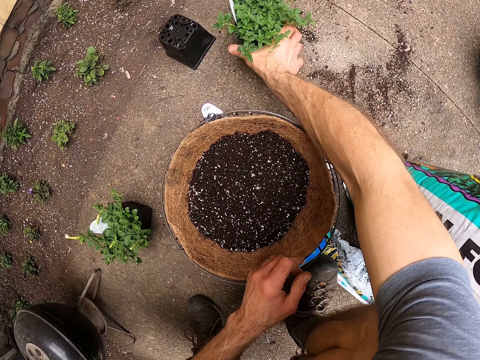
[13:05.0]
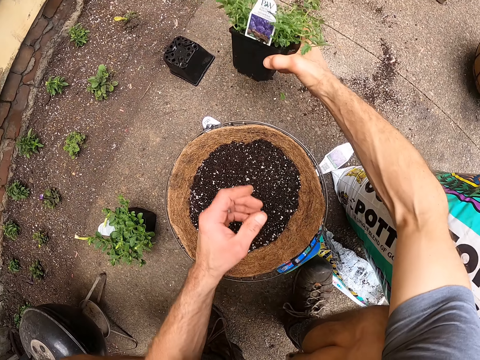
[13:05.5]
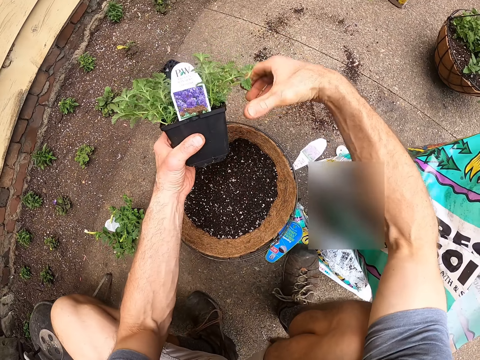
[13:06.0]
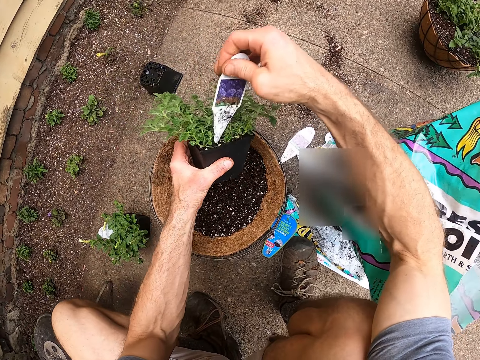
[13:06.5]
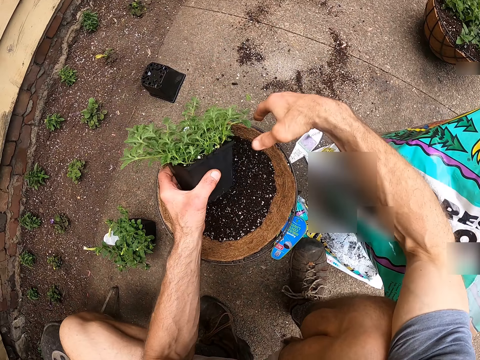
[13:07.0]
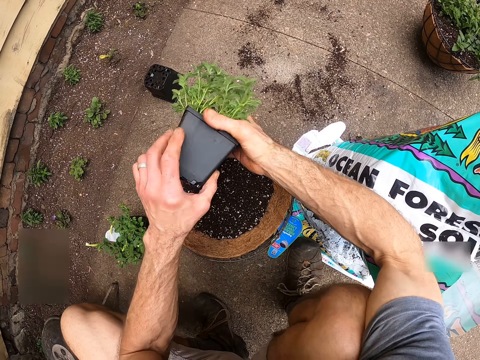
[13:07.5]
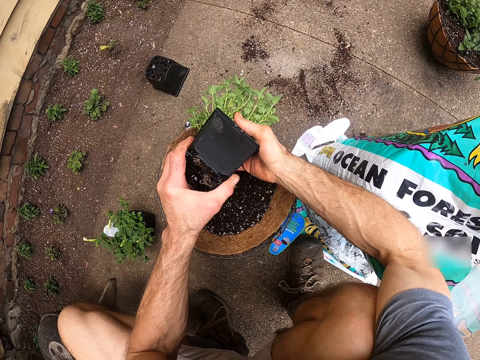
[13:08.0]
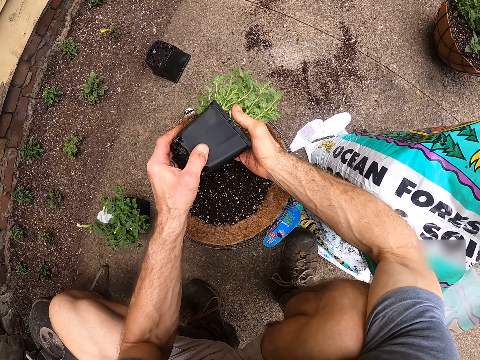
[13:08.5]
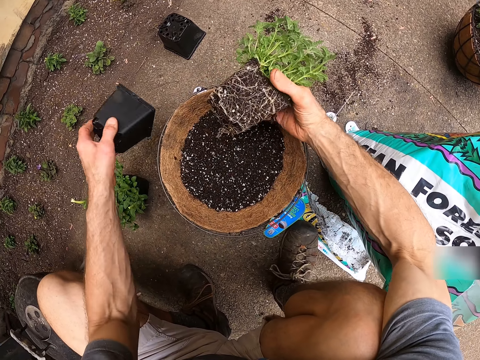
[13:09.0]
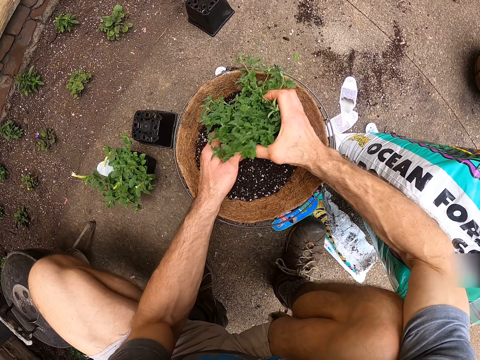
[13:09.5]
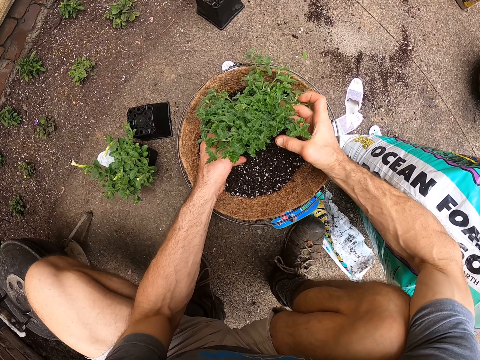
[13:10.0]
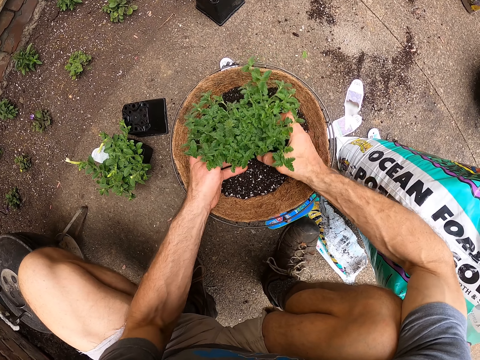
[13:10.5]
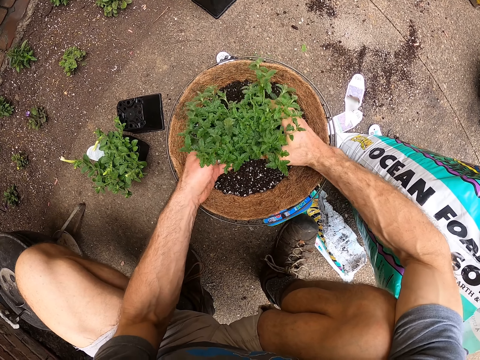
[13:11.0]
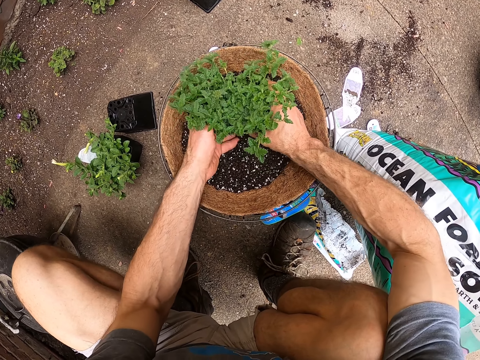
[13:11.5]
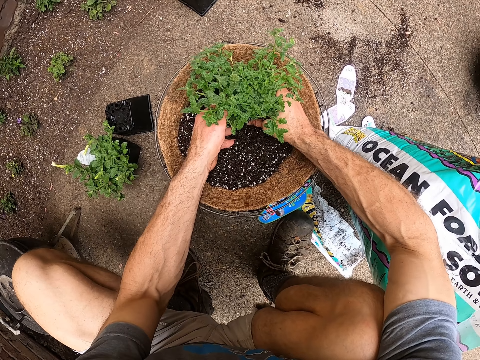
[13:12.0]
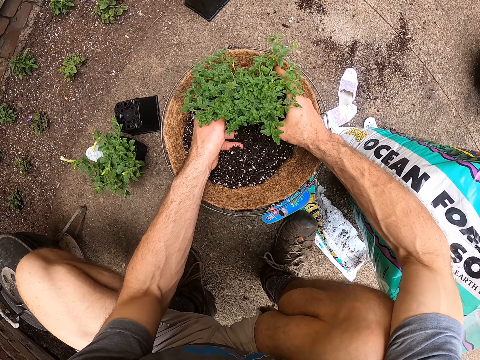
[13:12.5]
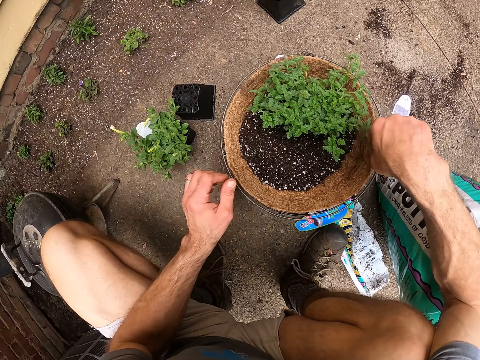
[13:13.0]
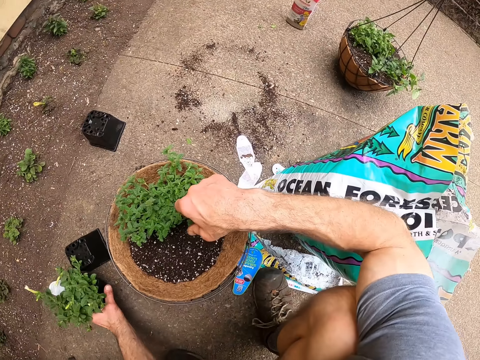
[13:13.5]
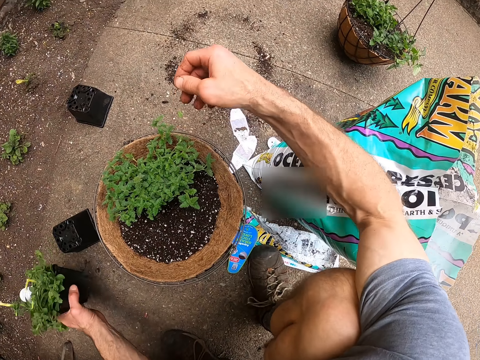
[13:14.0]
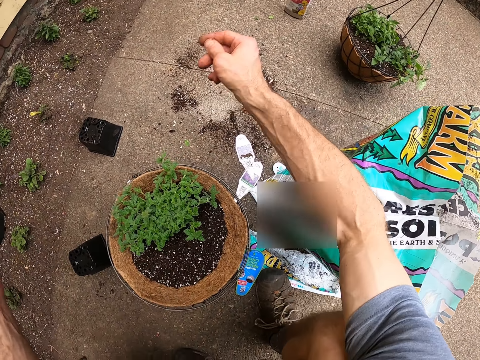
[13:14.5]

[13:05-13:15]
The camera wearer picks up one of the small pots with plants. They remove a tag from the pot. They throw the tag on the floor. They put the plant on the ground. They remove the plant in the pot. They throw the empty pot on the floor. They place the plant on the soil in the plant hanger. They pick up another small pot with plants.

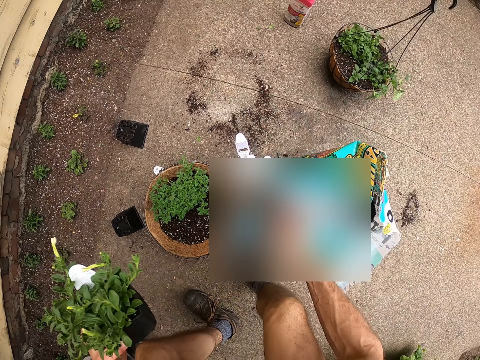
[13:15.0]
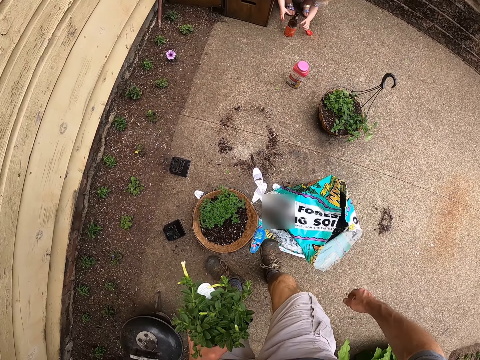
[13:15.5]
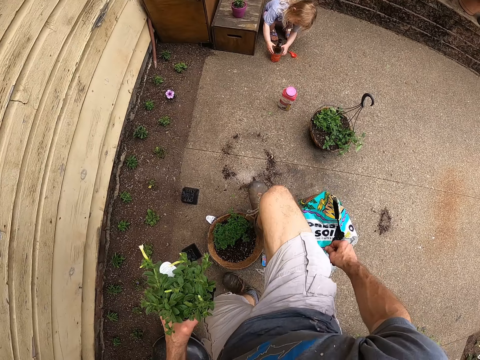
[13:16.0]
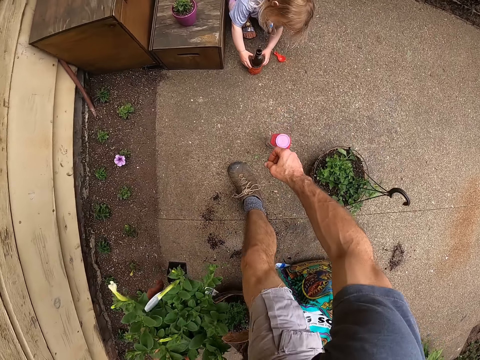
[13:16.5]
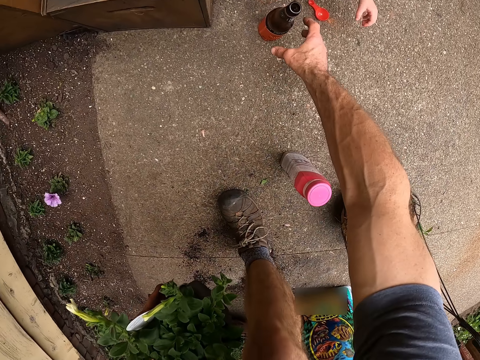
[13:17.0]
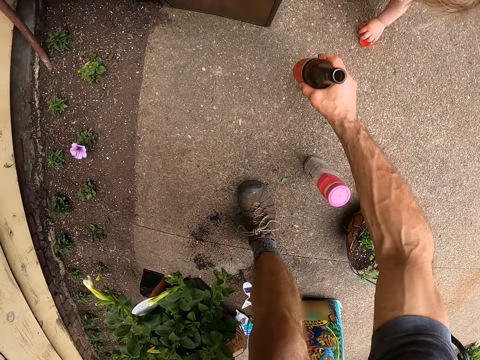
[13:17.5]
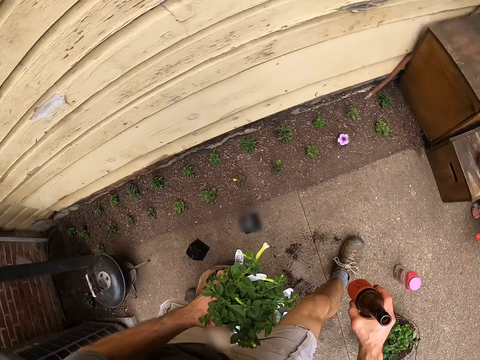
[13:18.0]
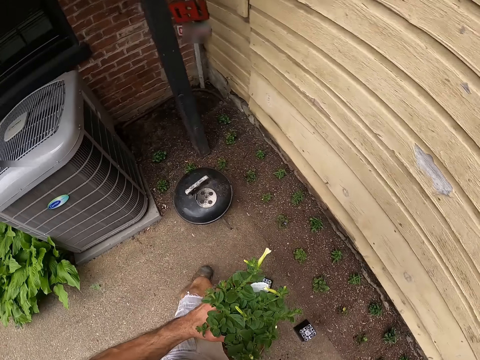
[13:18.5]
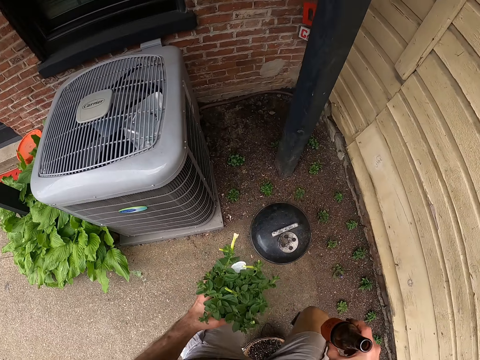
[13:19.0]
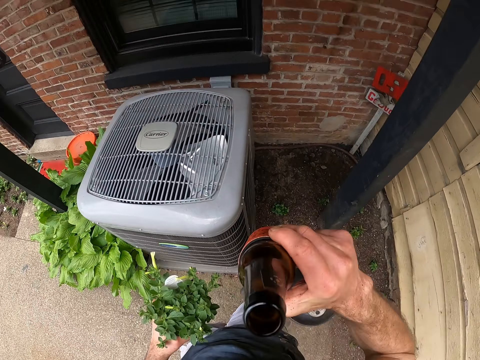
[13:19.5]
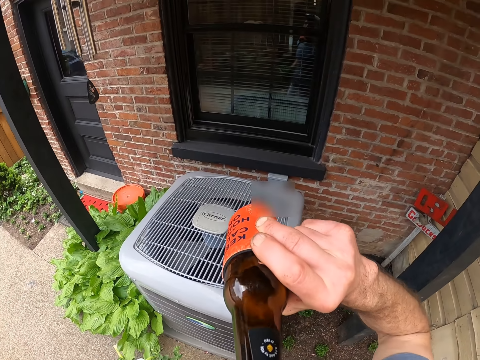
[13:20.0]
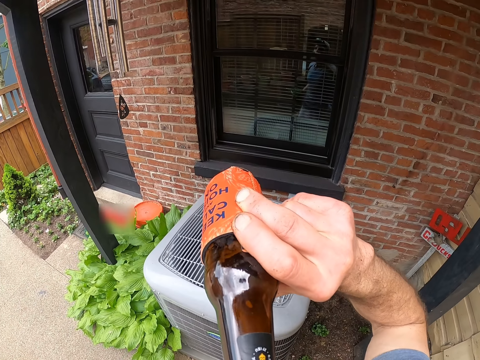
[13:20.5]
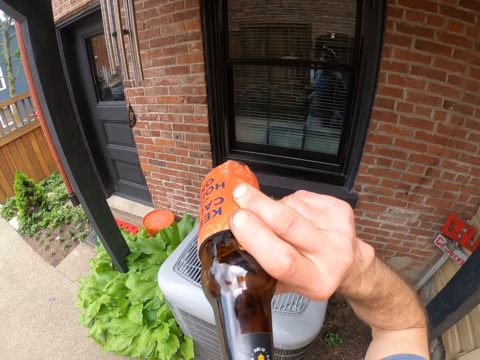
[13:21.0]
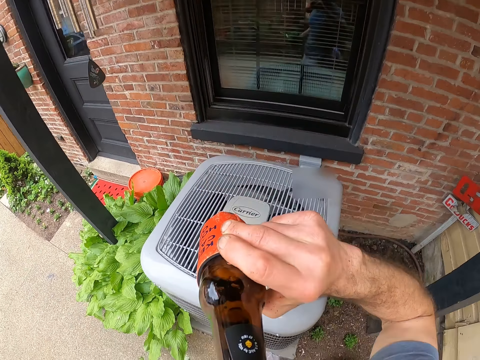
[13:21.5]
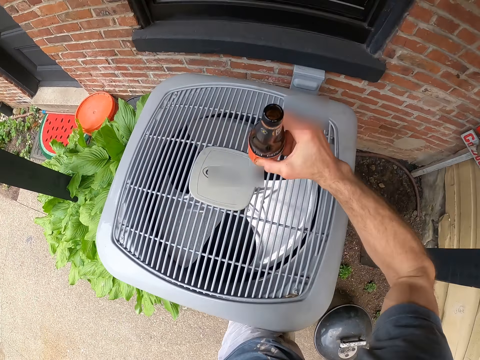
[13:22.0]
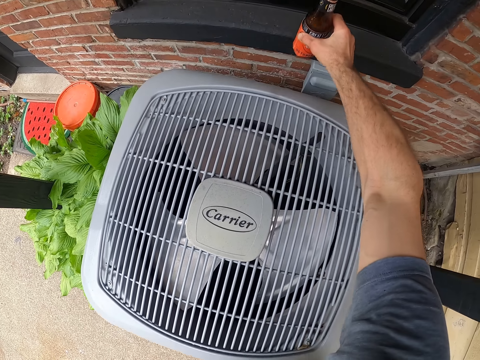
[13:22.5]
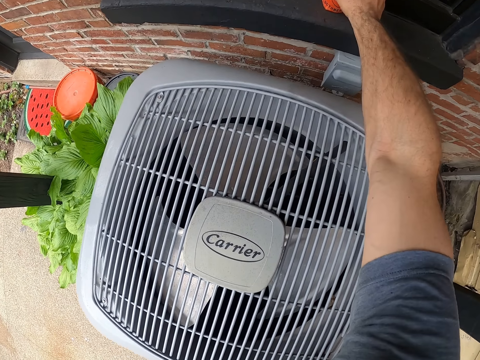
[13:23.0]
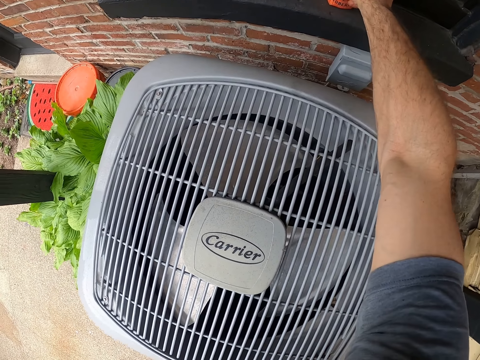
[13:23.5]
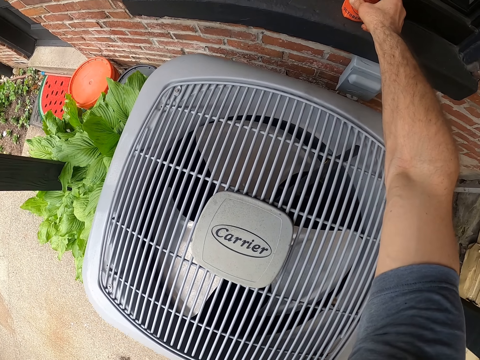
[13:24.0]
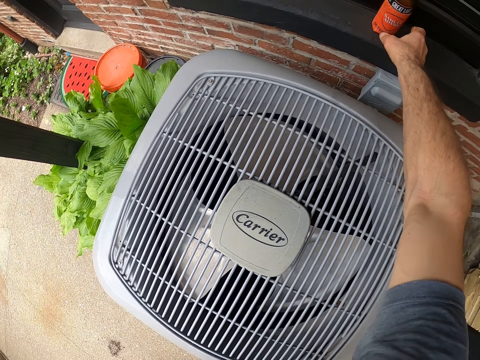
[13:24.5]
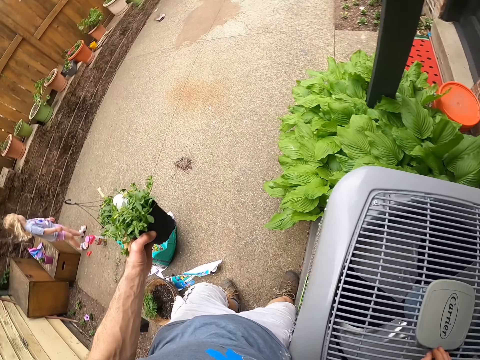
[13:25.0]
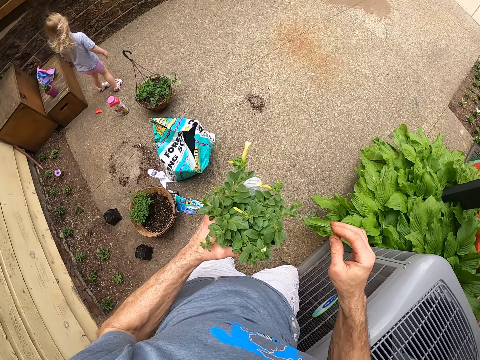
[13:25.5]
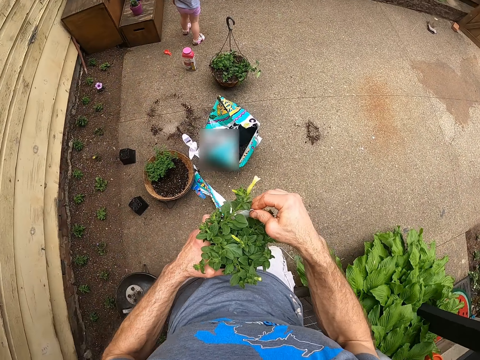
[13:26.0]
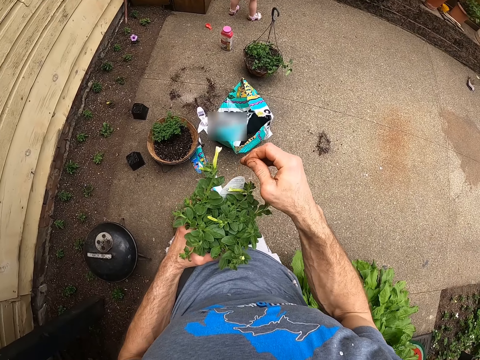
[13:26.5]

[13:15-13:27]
The camera wearer walks to a soda on the floor beside a child. A man holds a soda. The camera wearer takes the soda on the floor. The child picks up a measuring spoon. The camera wearer walks towards an air conditioner beside a window. He drinks the soda. He places the soda on the window frame. He removes the tag in the plant pot in his hand.

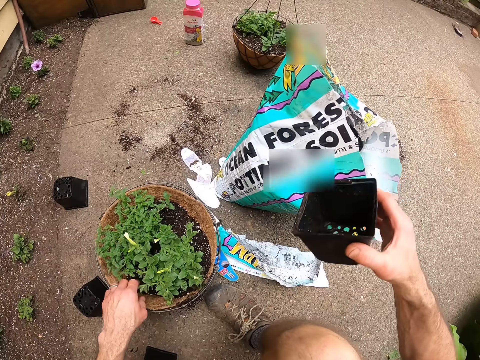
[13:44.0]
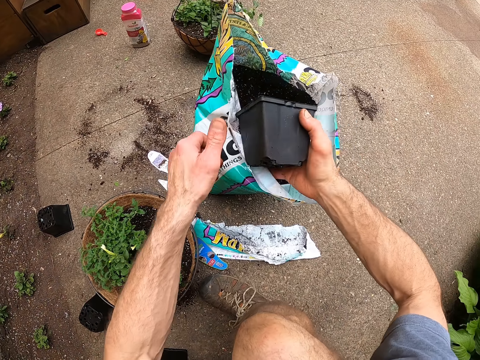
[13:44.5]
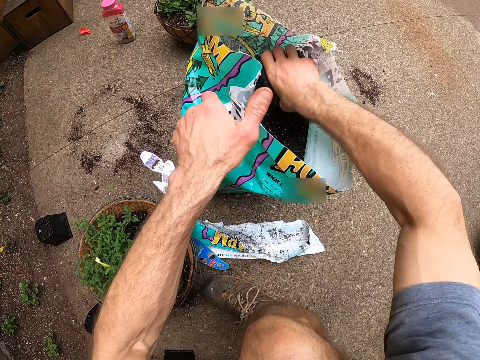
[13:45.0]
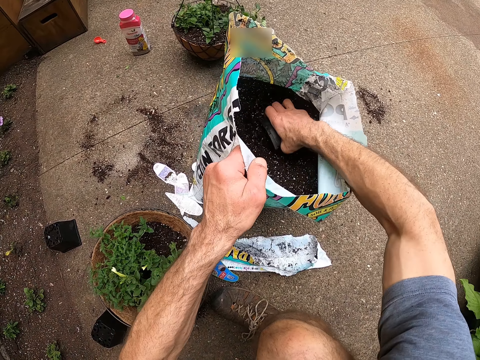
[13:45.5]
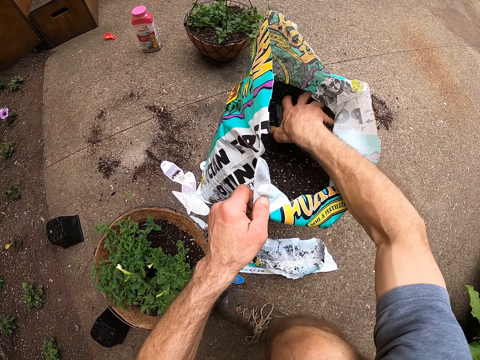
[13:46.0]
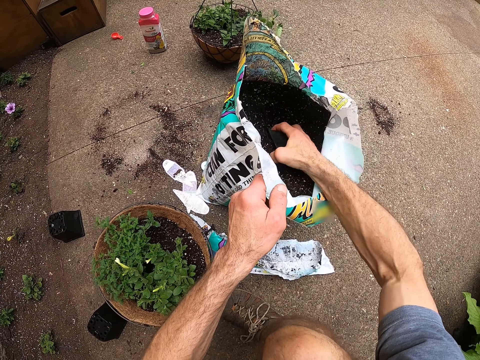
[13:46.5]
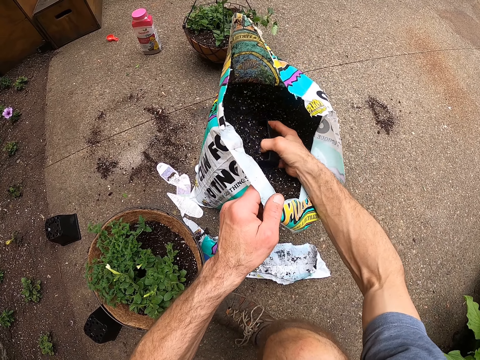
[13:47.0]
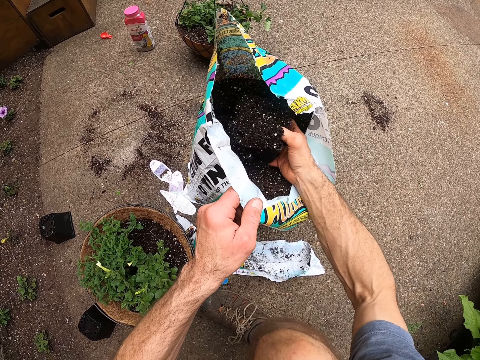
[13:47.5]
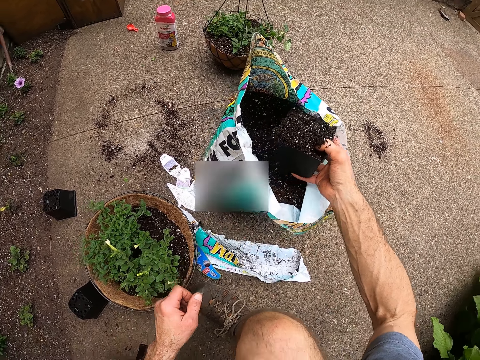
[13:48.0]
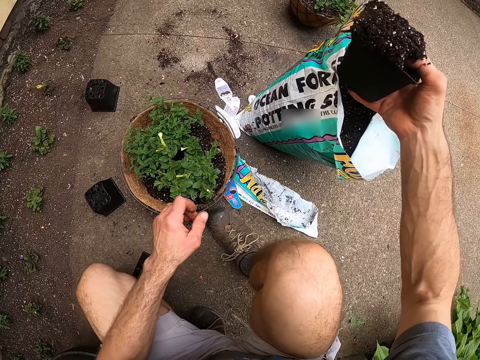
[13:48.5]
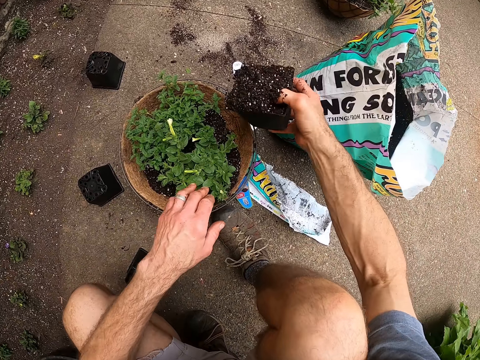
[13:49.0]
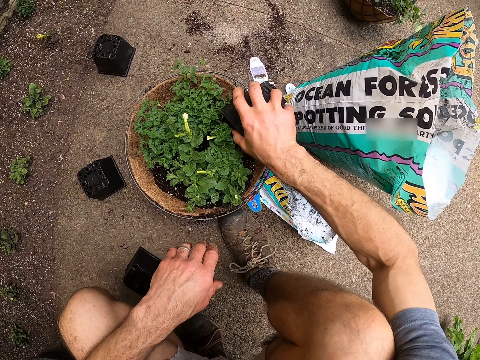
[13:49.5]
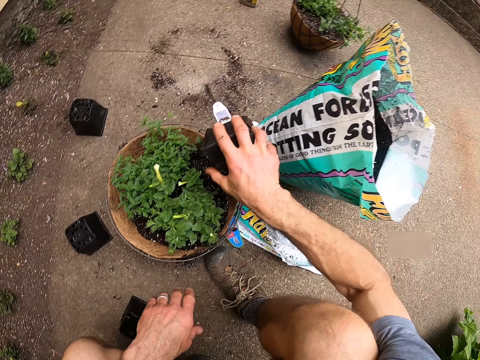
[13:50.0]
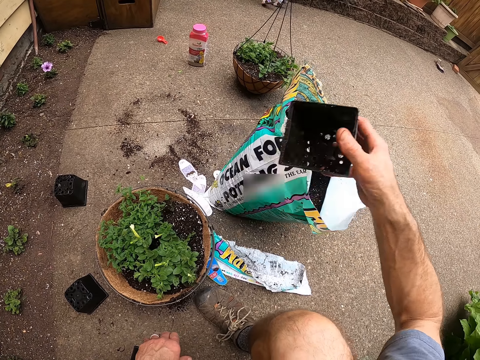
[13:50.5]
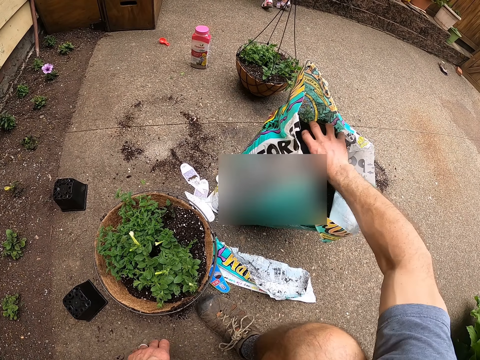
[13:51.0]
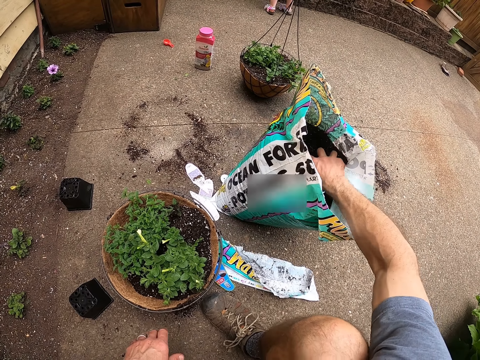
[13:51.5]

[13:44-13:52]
The camera wearer scoops soil in the soil bag with the pot. They put the soil in the plant pot.
